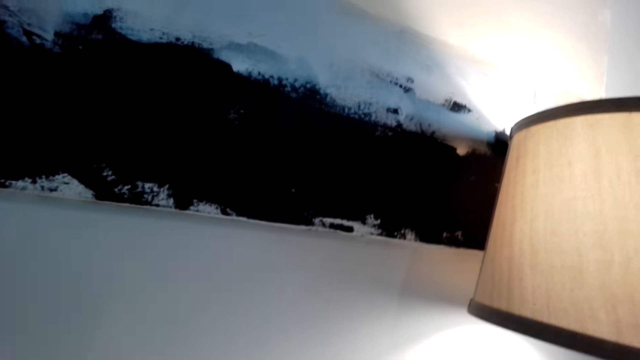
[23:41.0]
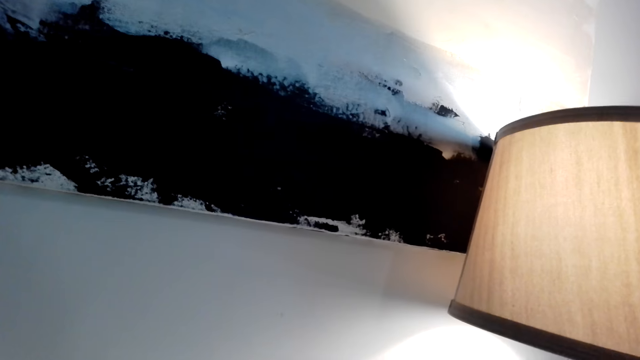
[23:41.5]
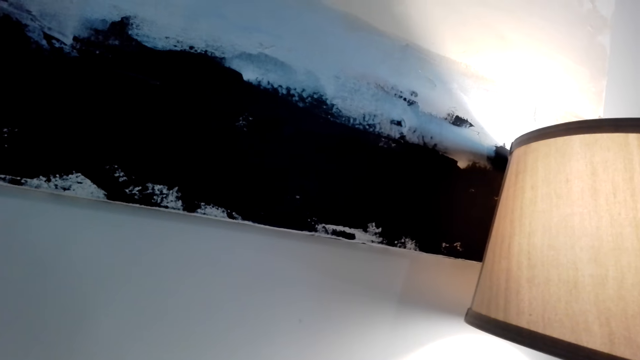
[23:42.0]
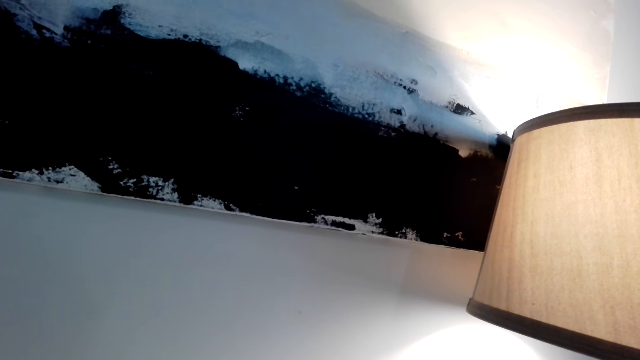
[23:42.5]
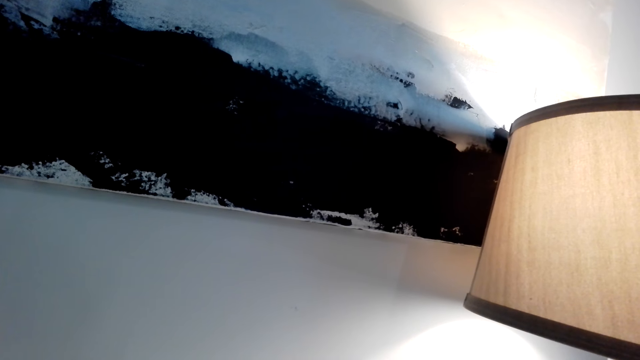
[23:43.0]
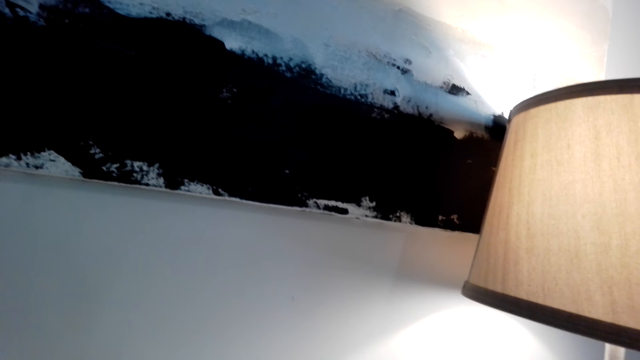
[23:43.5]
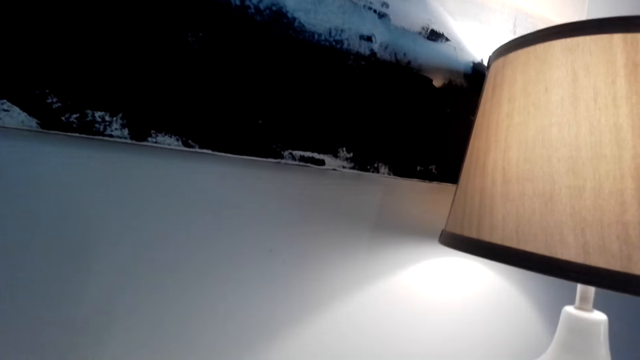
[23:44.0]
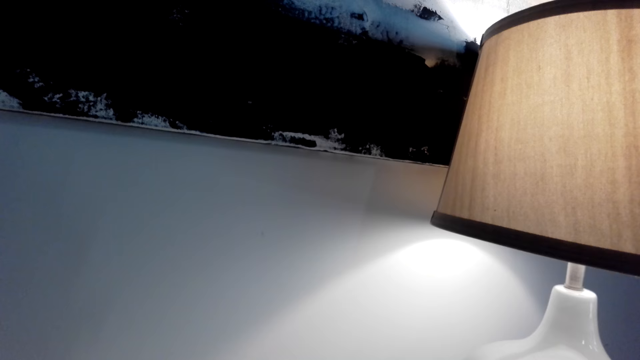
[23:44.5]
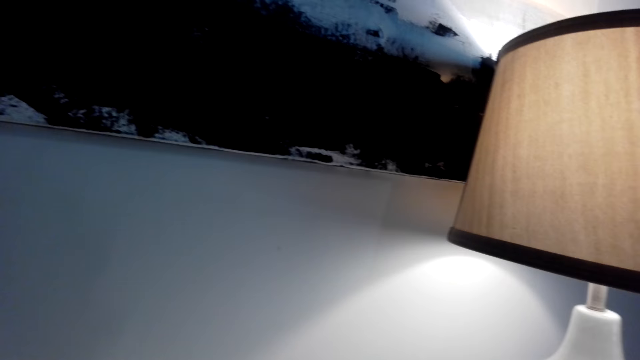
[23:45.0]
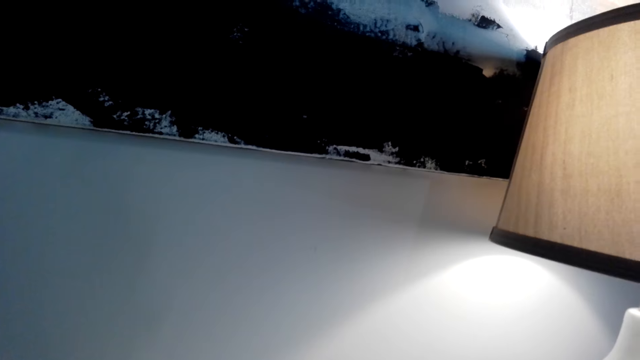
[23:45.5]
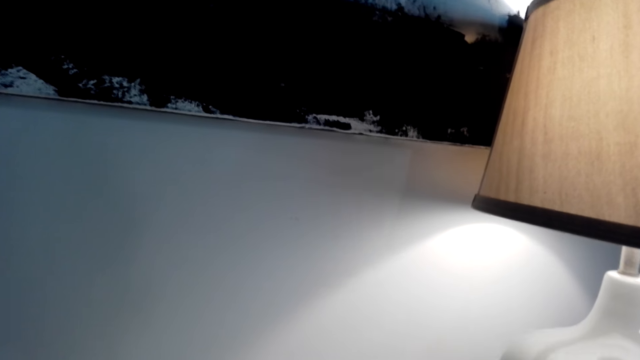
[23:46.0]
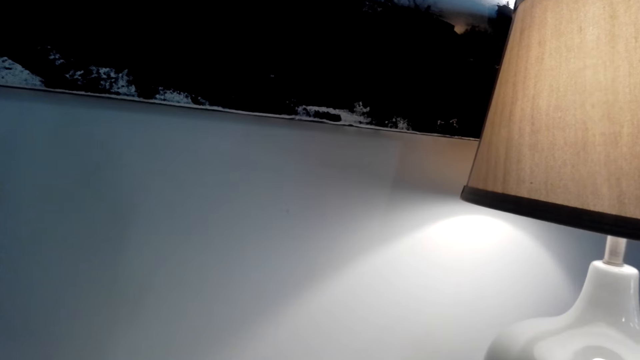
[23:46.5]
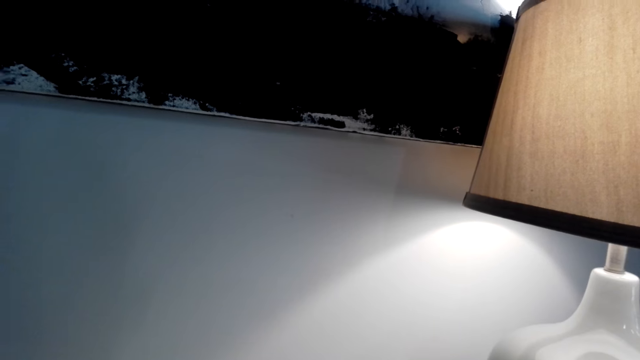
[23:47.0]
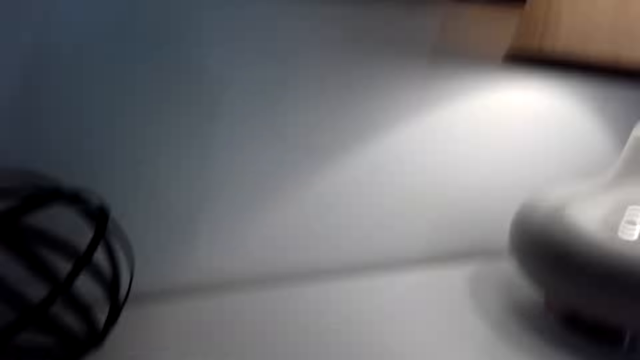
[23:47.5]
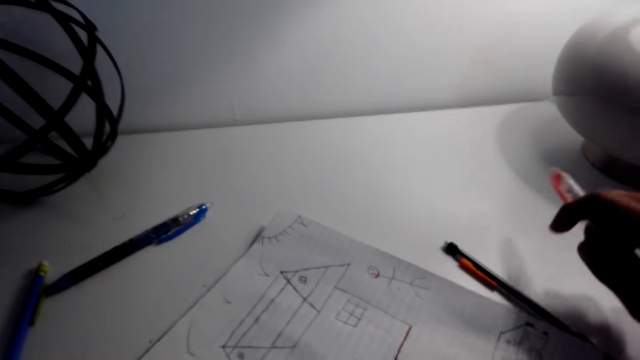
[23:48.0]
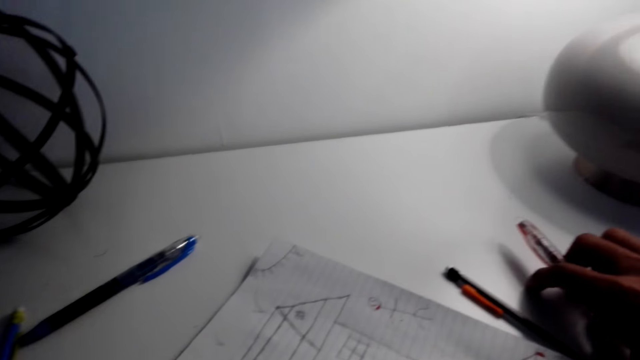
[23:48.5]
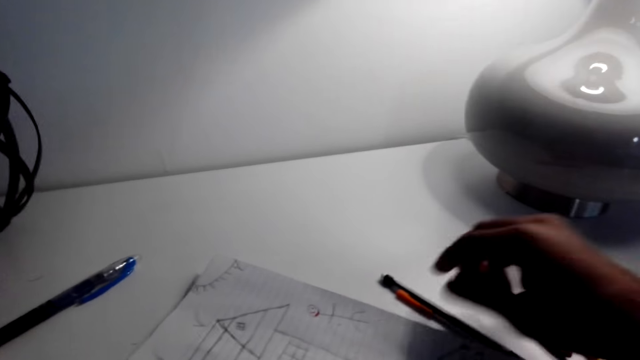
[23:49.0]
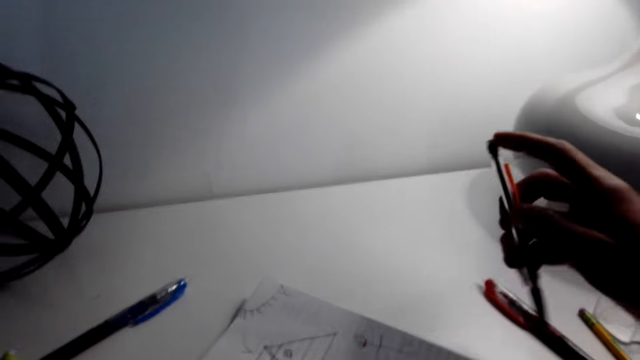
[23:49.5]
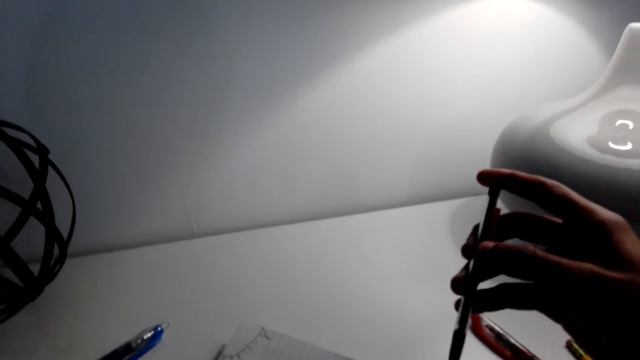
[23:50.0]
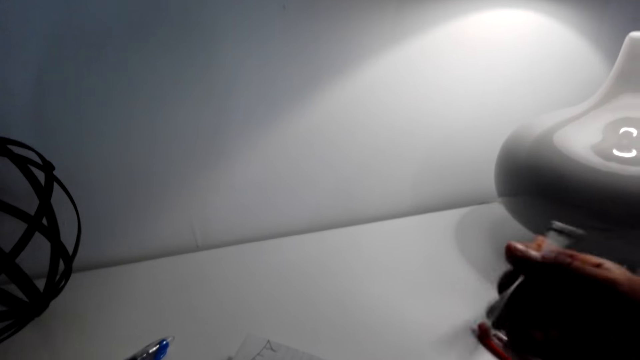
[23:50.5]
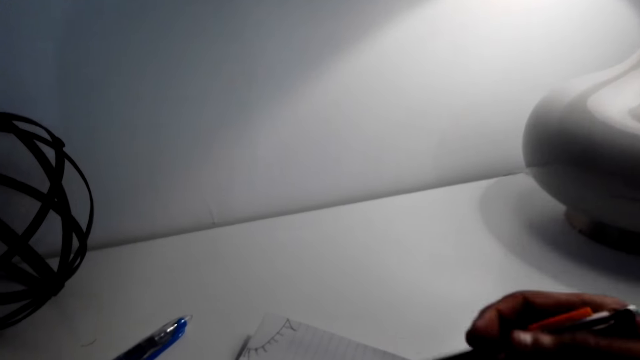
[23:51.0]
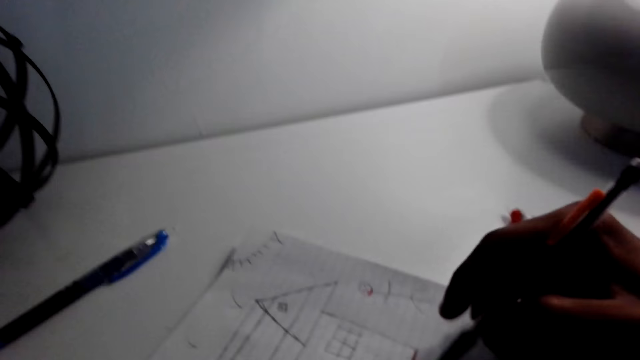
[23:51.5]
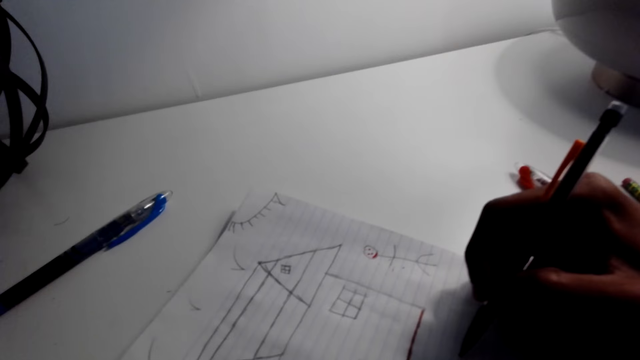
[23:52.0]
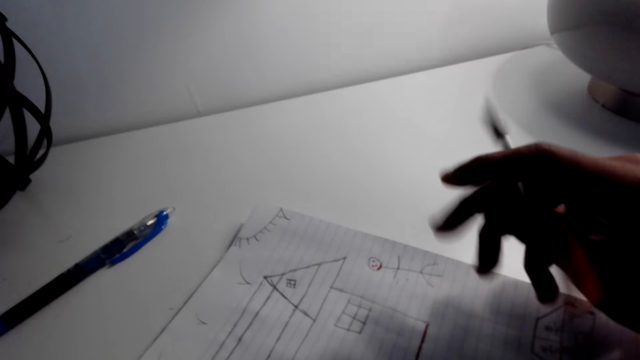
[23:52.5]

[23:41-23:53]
The camera wearer drops the marker pen on the table. They pick up the pen from the table.

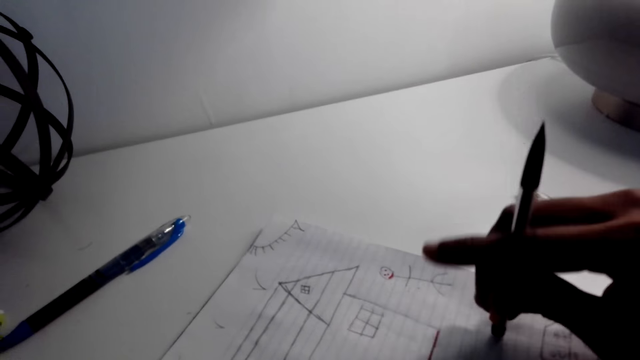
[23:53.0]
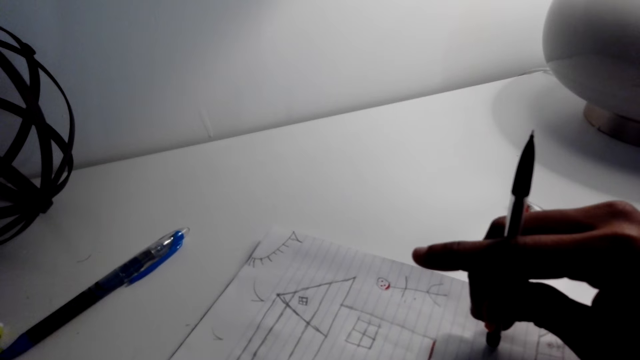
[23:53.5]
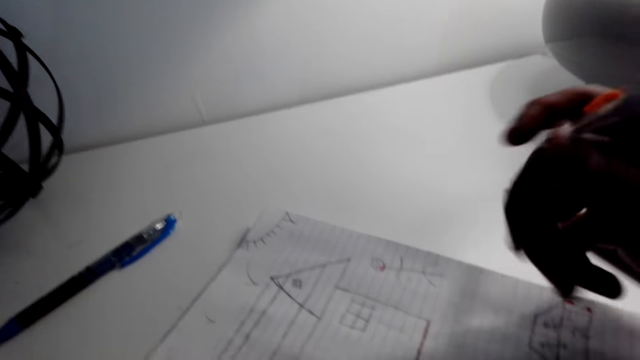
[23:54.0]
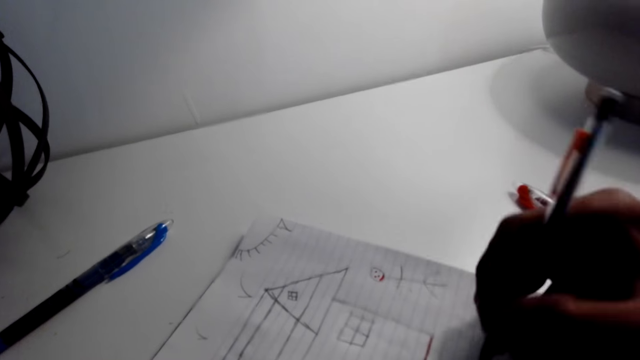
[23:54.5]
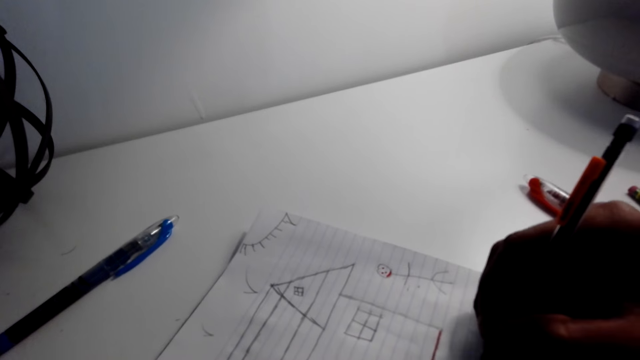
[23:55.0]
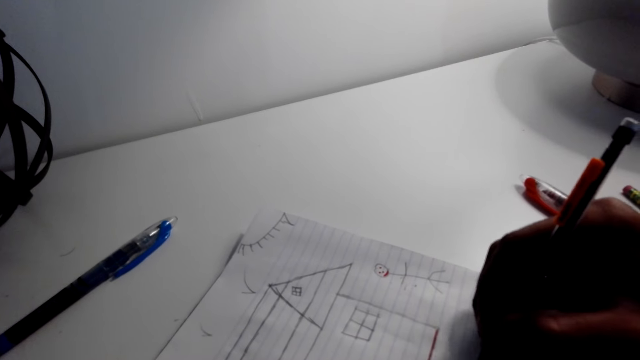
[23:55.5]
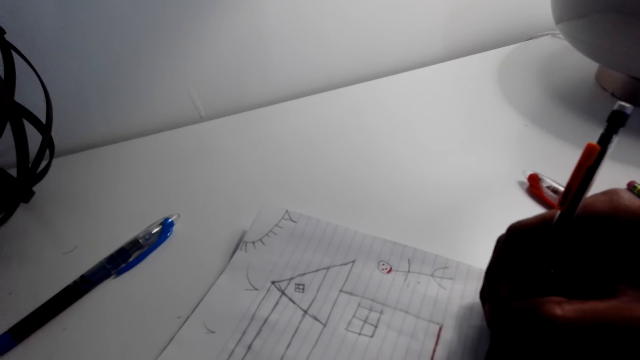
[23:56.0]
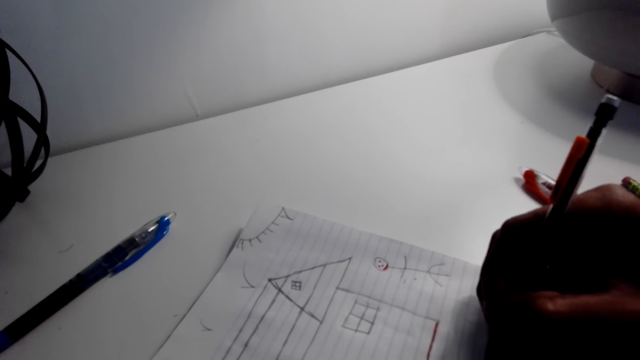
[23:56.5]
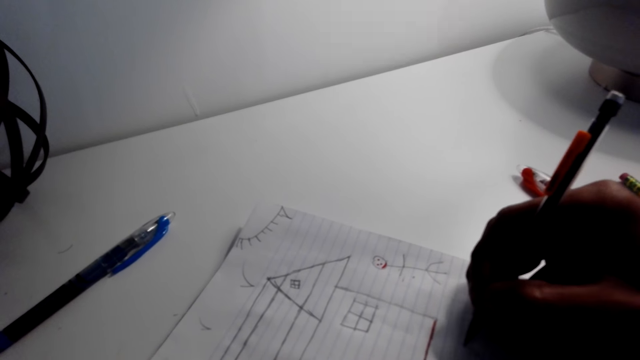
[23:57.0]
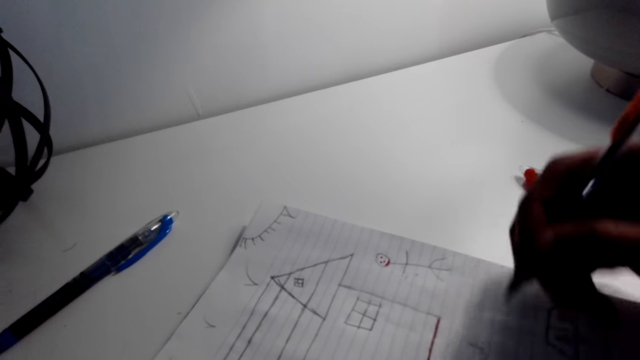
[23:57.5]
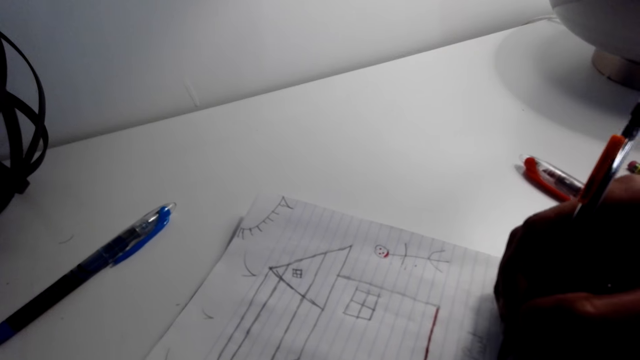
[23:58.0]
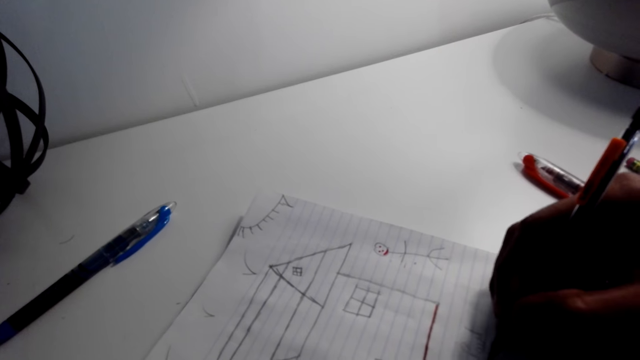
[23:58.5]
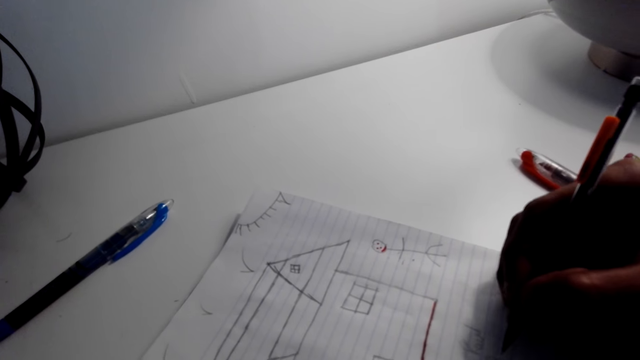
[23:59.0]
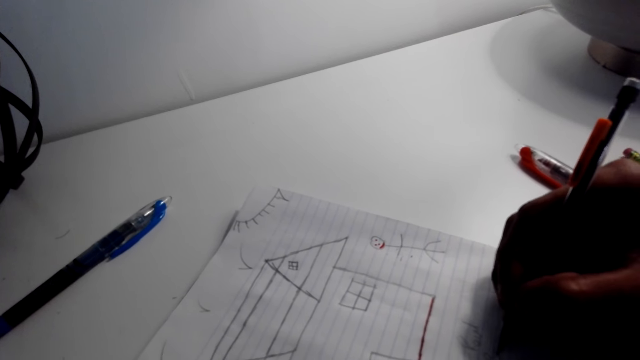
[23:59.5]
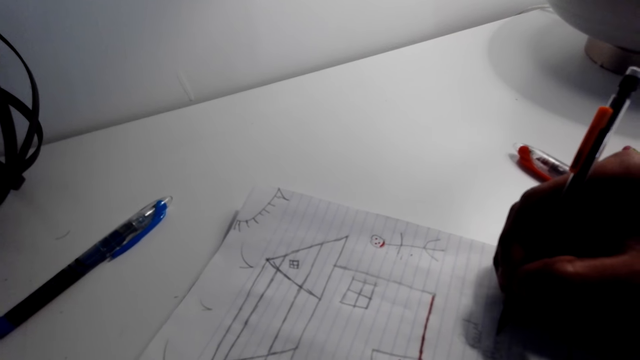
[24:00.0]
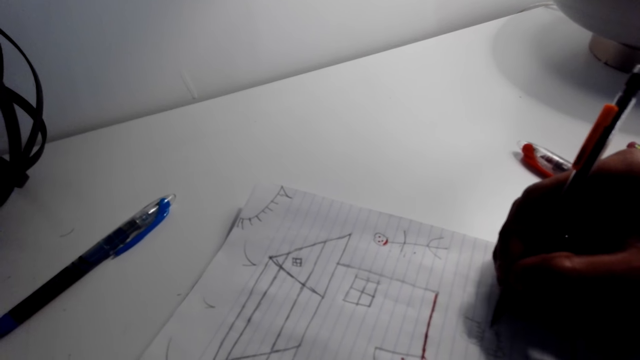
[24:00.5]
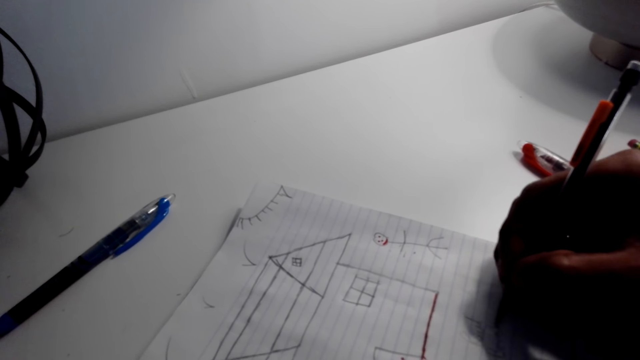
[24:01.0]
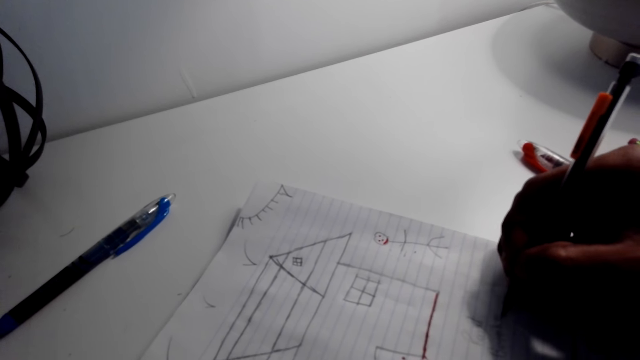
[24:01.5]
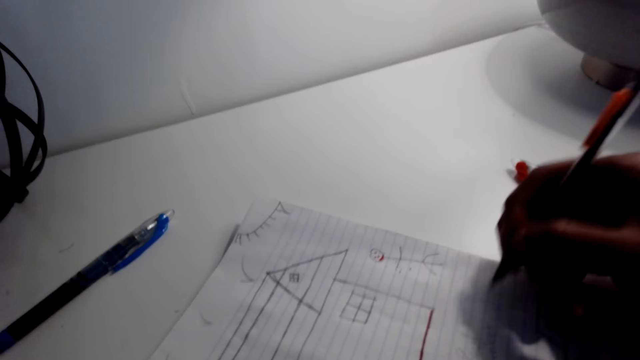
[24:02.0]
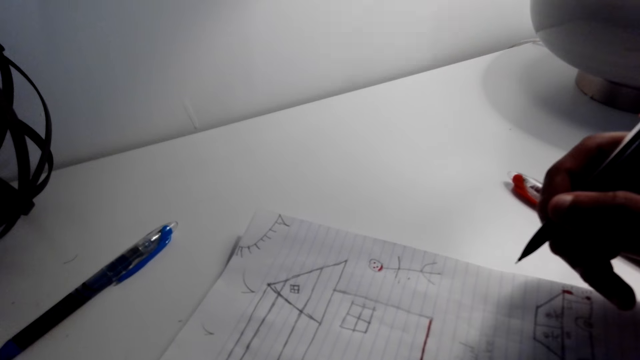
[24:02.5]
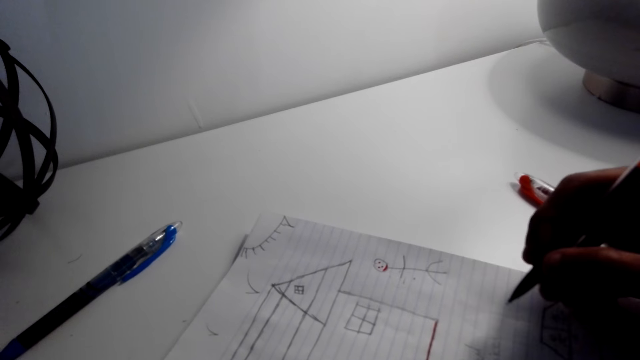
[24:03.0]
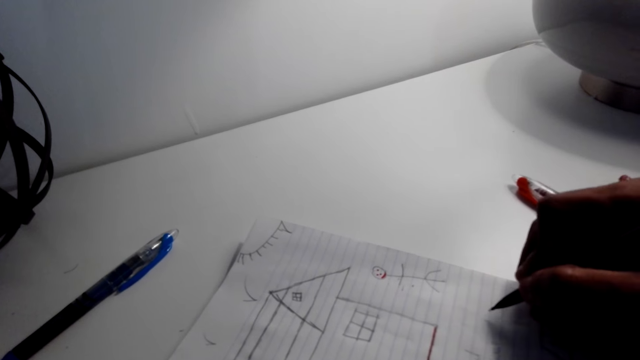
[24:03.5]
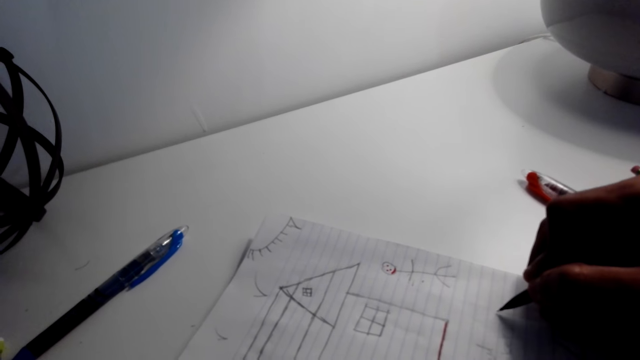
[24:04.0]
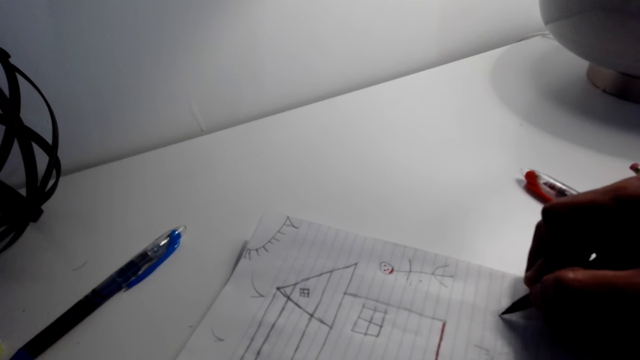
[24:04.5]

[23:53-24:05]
The camera wearer draws on the book with a pen. They write on the booklet. They talk on the phone with a person. They draw on the book with the pen.
